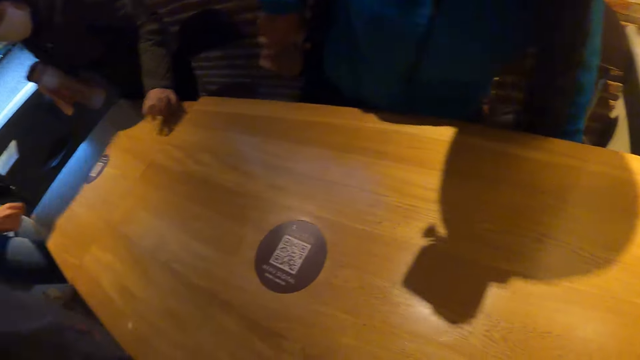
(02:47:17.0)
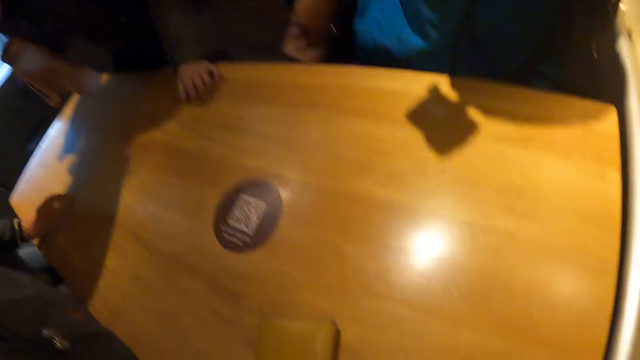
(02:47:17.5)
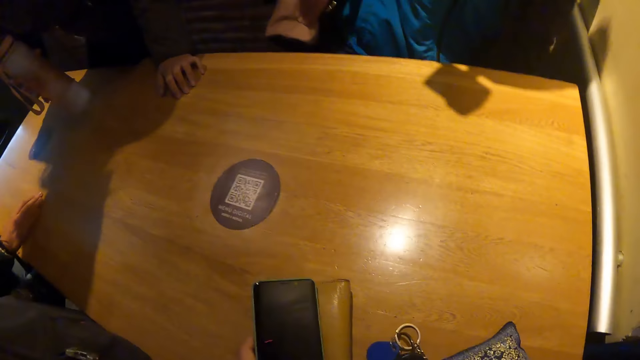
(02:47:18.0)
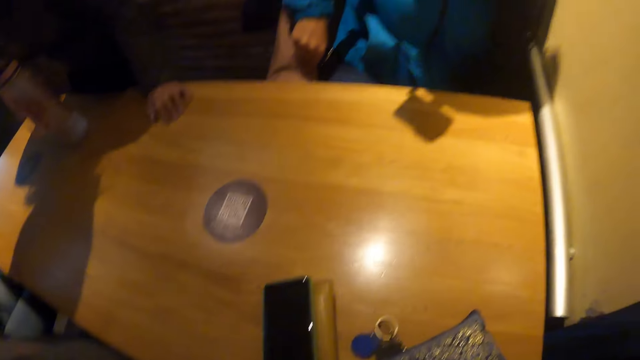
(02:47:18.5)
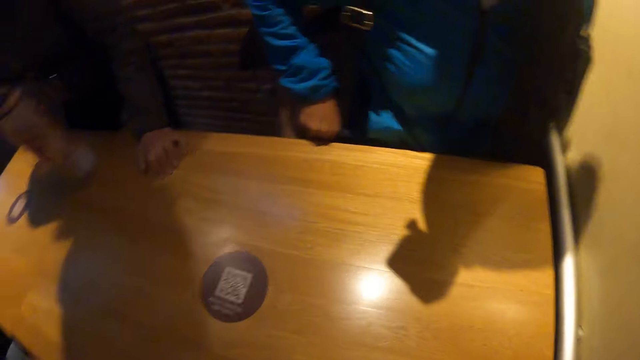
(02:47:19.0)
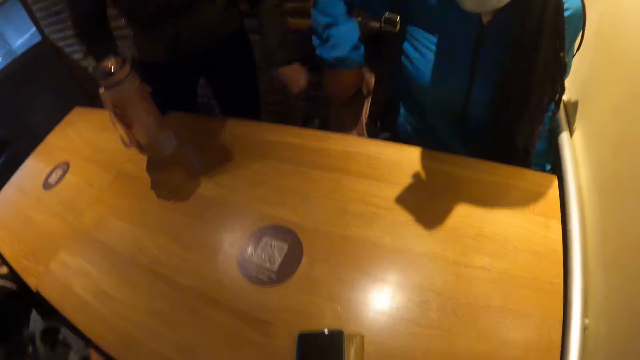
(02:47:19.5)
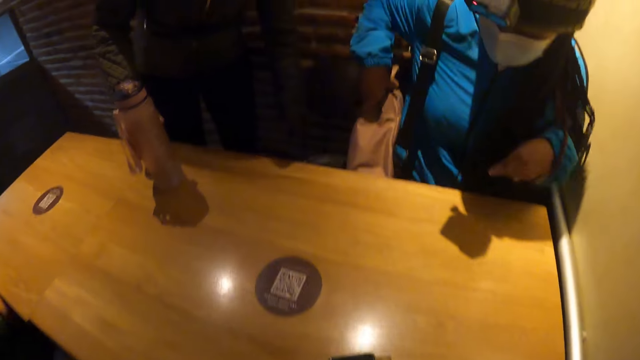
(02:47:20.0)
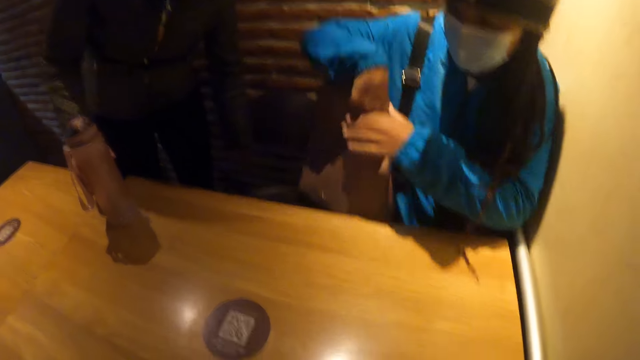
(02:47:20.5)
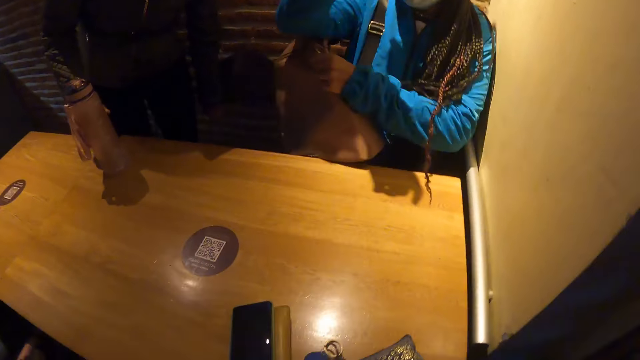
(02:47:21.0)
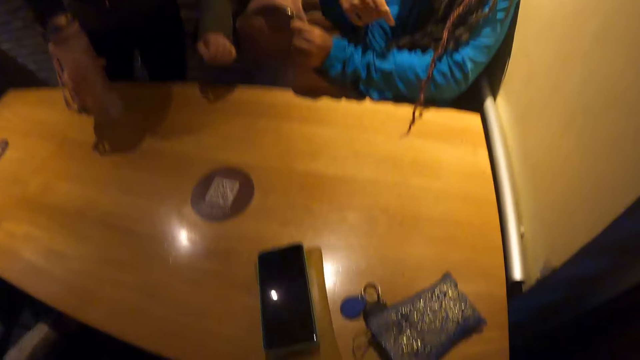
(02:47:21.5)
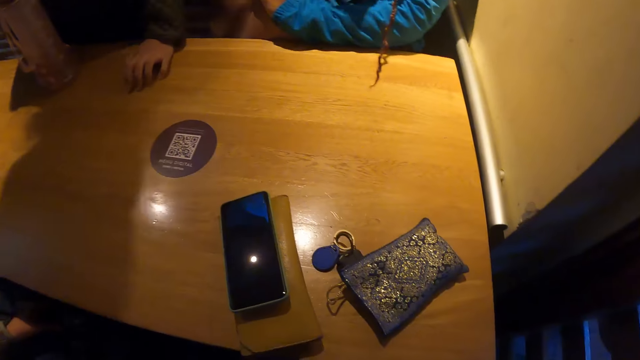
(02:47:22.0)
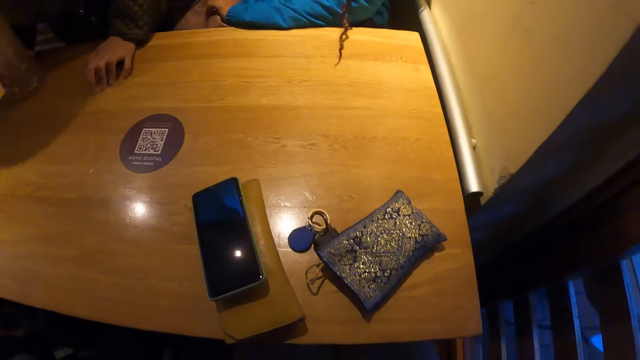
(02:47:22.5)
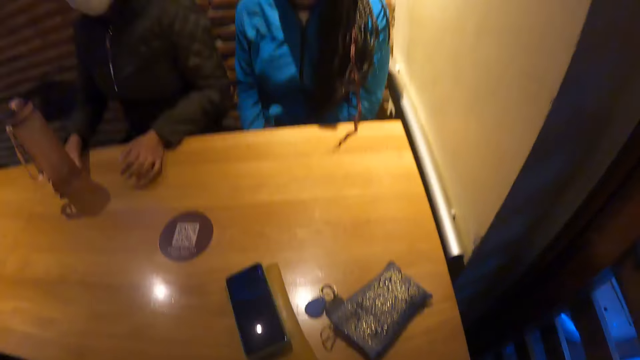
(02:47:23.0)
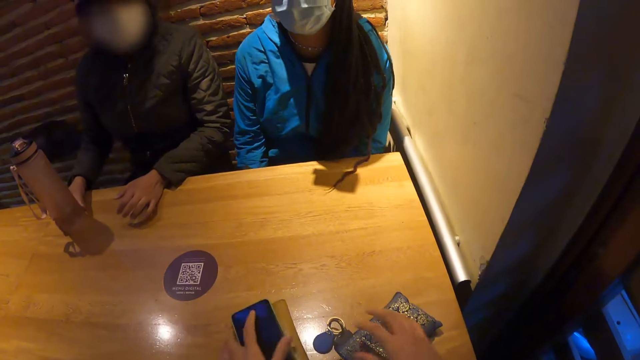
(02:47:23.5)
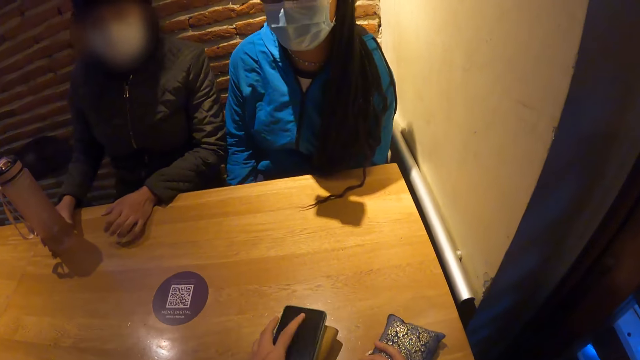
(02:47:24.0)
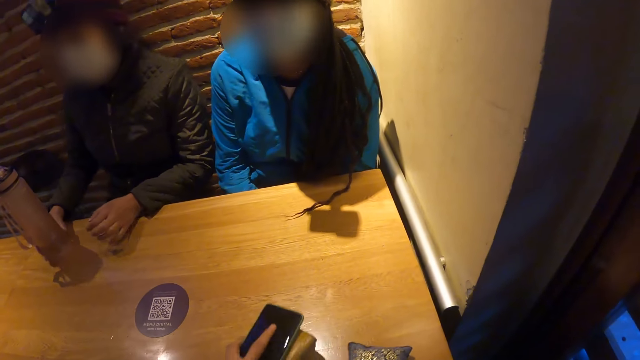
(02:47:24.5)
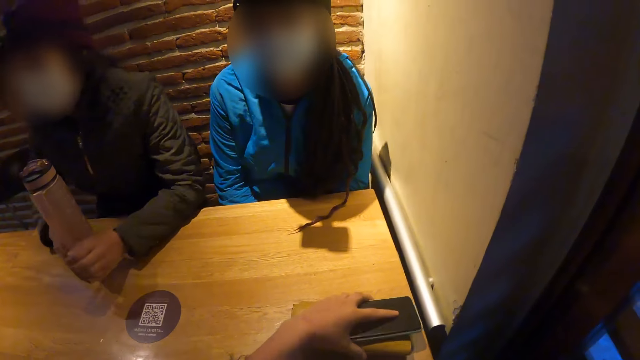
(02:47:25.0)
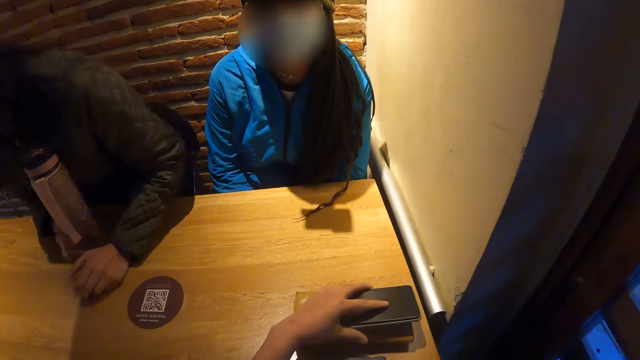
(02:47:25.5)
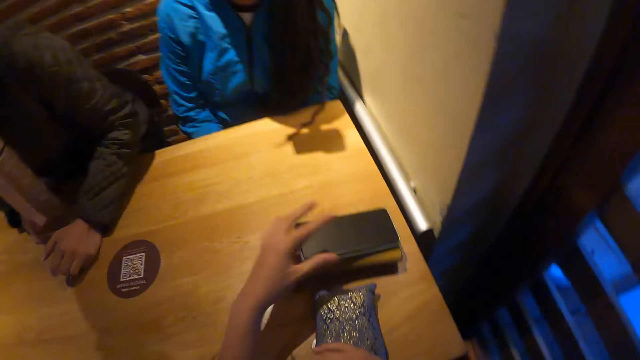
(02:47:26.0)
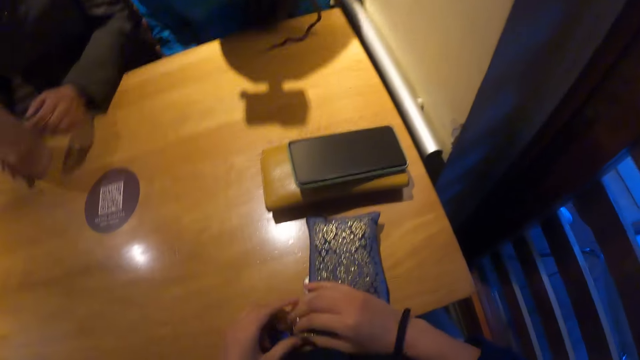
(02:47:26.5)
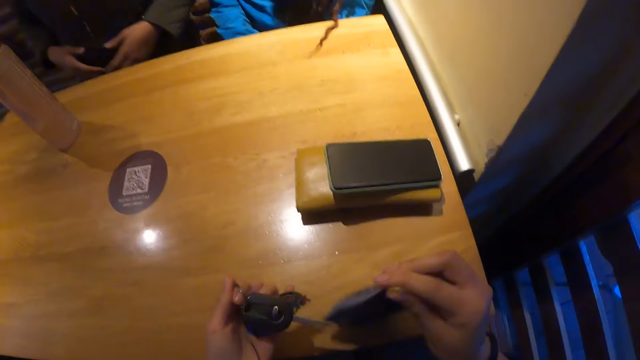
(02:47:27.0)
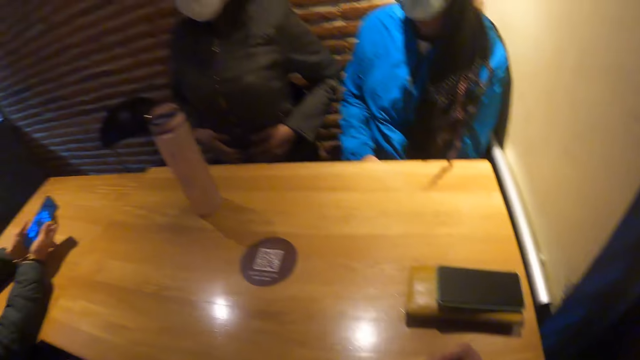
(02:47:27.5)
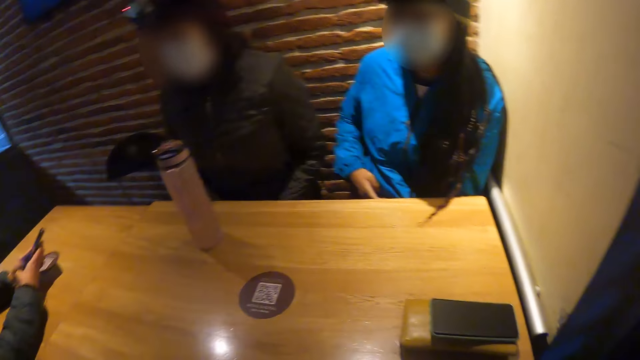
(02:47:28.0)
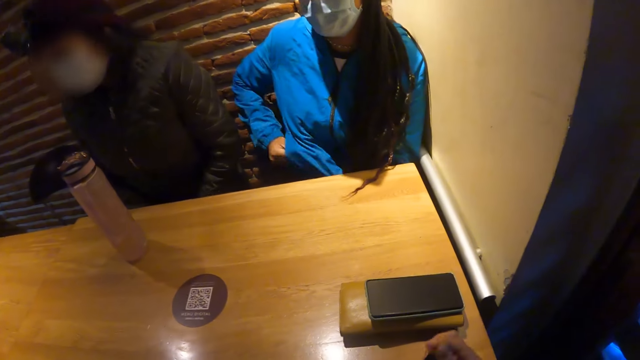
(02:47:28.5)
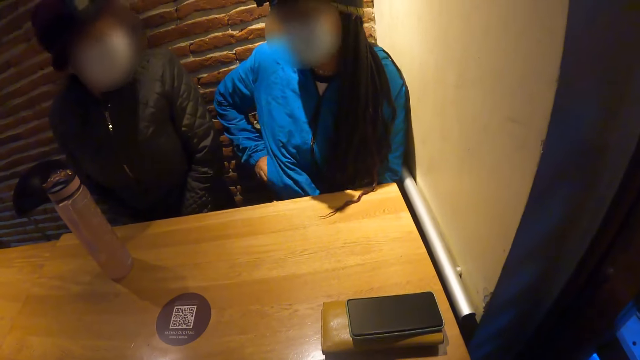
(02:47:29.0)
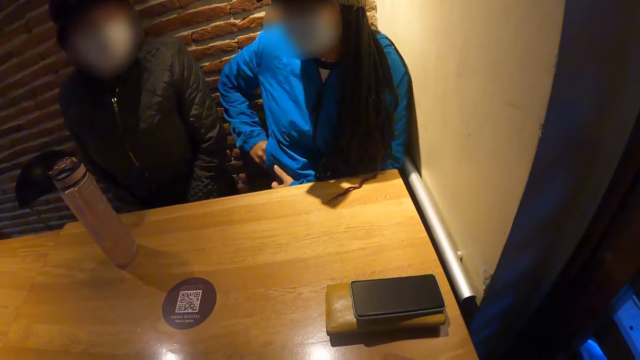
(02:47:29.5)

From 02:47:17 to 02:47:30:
The woman places her left hand on the table. Another woman sits on the chair. A third woman places her right hand on the table and sits on a chair. The camera wearer places the phone on the brown purse on the table with her left hand. The first woman places the bottle on the table with her right hand and touches the chair with her left hand. The second woman removes a bag from her shoulder with her left hand. The first woman places her hand on the table and sits on the chair. The camera wearer moves the phone and brown wallet on the table with her left hand. She moves the blue wallet on the table with her right hand. She lifts the phone and brown wallet from the table with her left hand, and places the phone and brown wallet on the table with her left hand. She lifts a bunch of car keys from the table with her left hand. She lifts the blue wallet from the table with her right hand. The third woman presses a phone with both hands on the table. The second woman removes a phone from the pouch in her jacket.

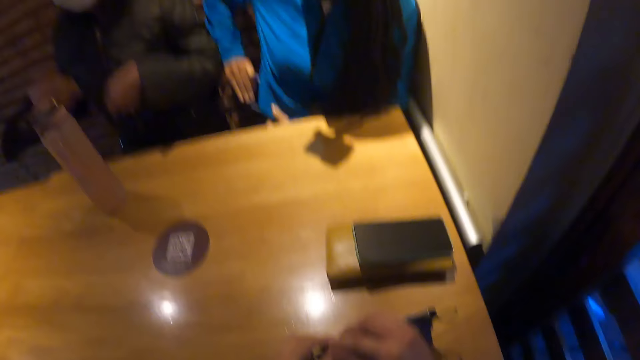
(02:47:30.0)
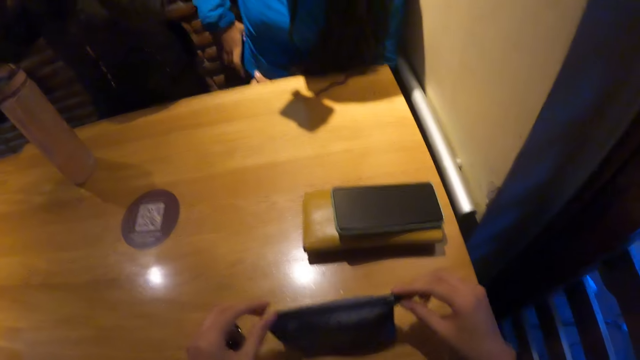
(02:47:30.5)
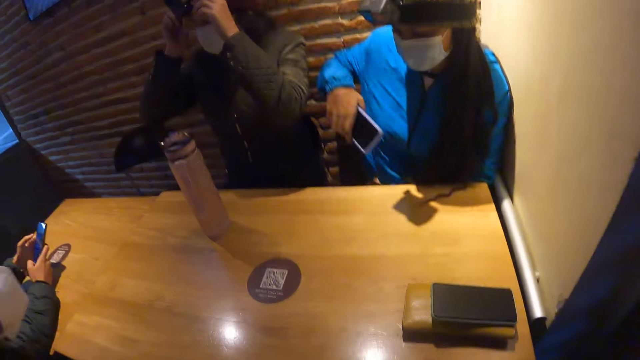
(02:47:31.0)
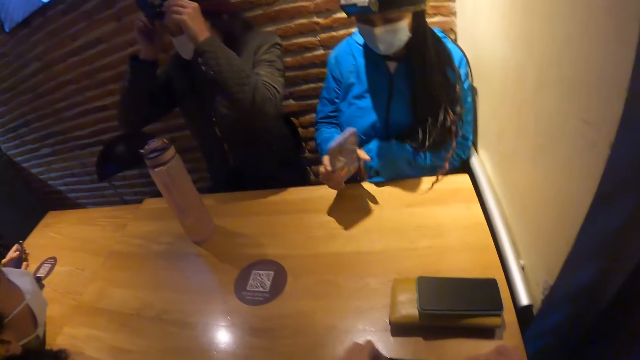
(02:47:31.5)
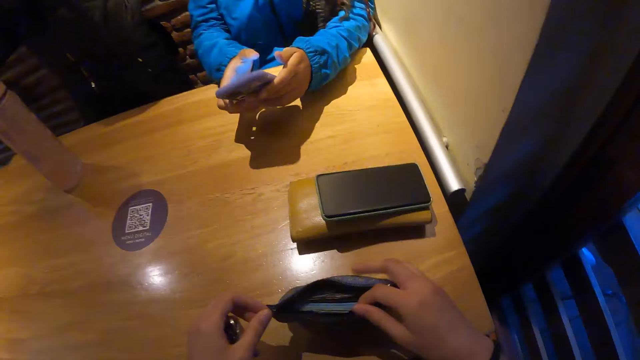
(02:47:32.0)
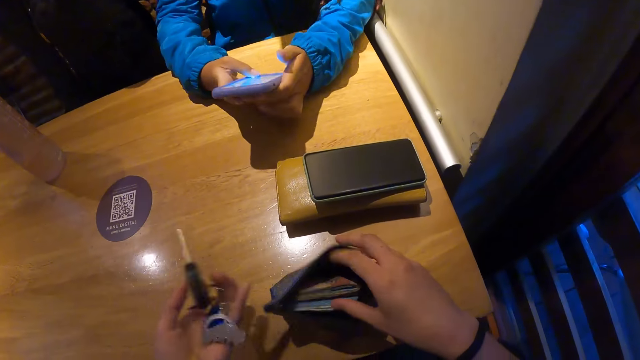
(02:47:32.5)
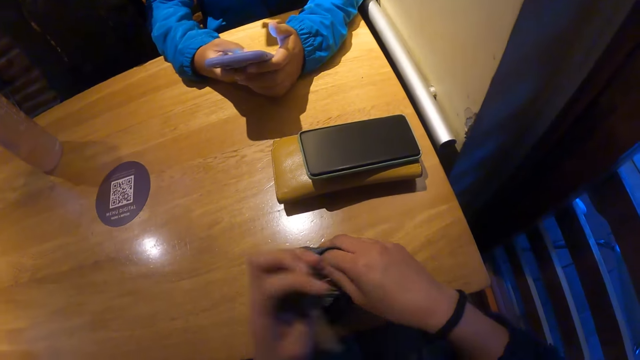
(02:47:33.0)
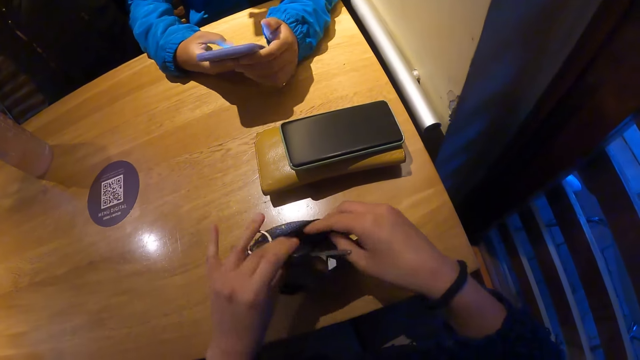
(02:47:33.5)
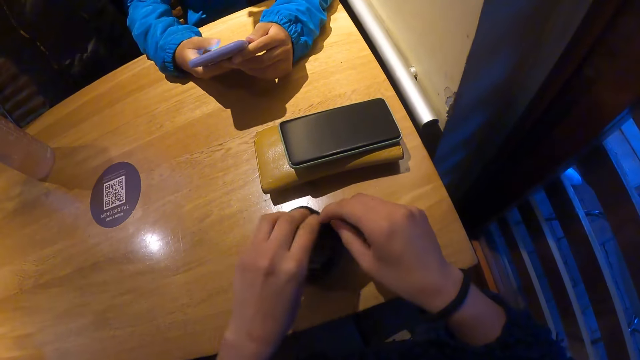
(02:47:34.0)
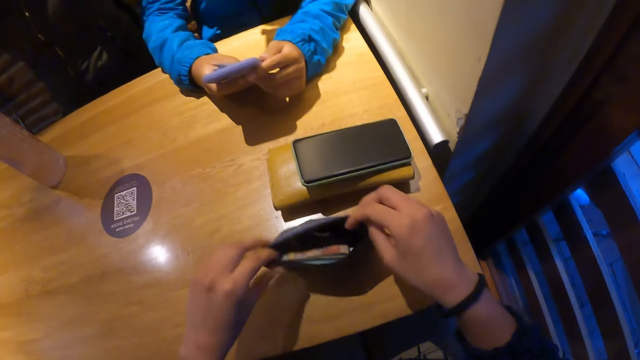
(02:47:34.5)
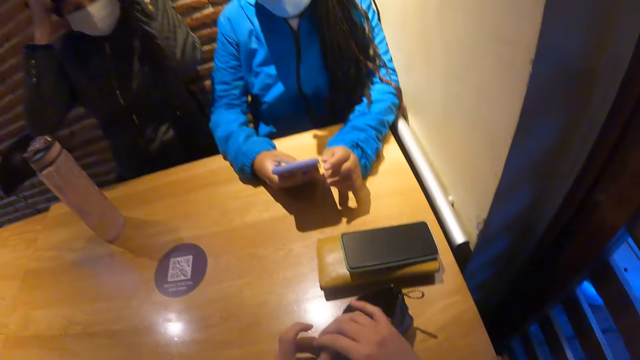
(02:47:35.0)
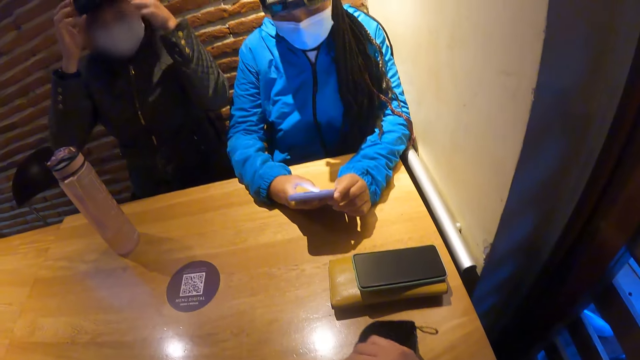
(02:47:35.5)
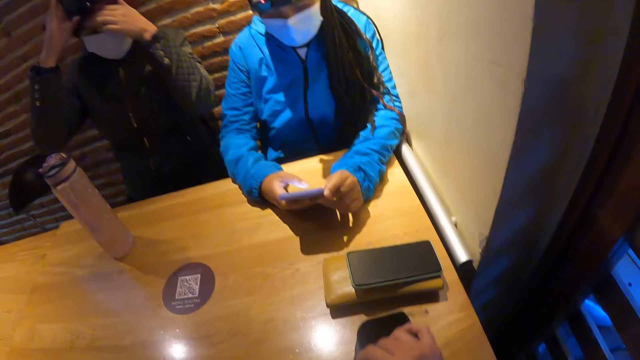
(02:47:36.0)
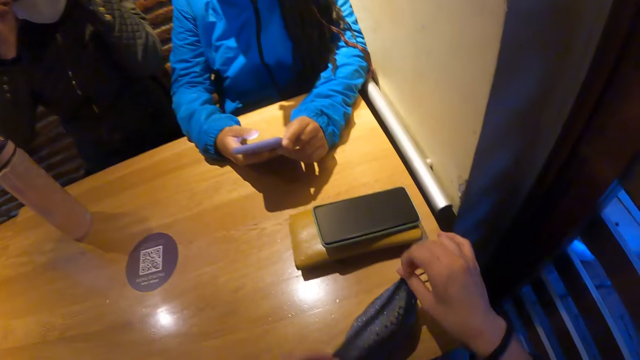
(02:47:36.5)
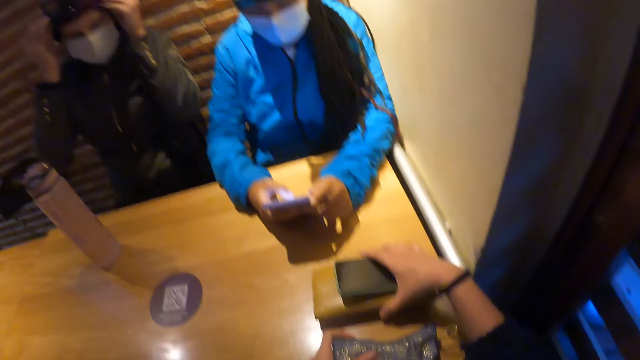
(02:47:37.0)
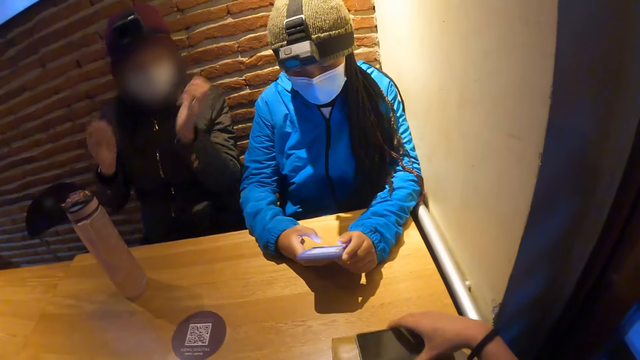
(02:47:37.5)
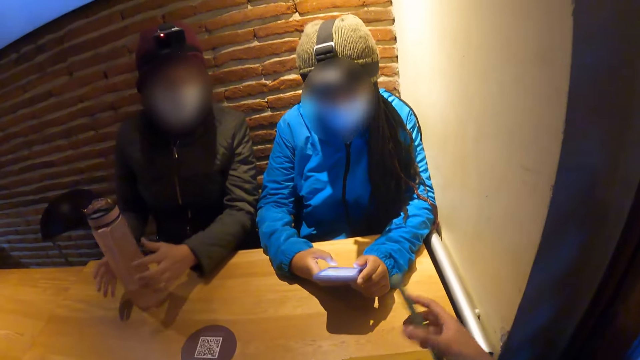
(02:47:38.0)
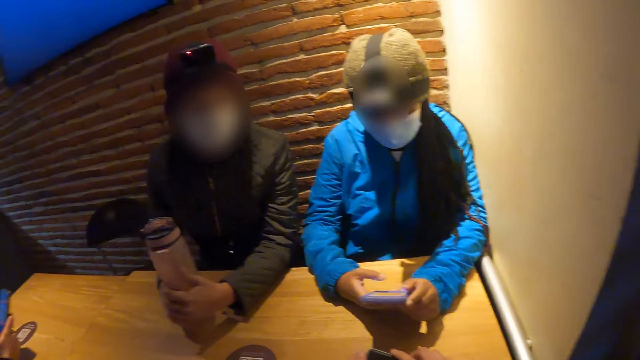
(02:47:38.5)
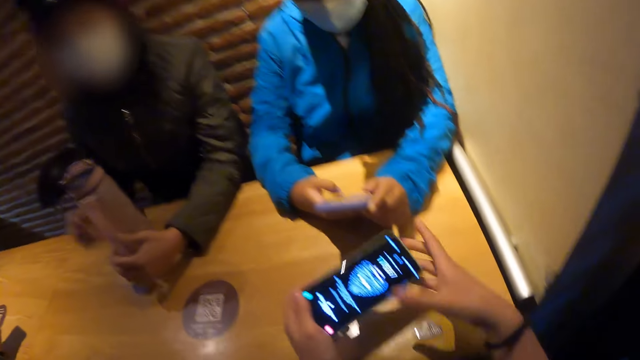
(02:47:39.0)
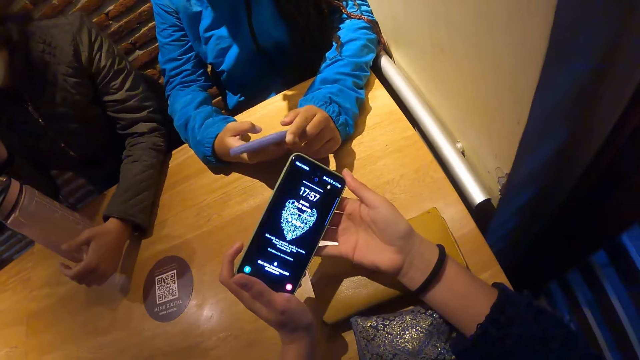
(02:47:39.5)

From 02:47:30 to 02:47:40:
The camera wearer unzips the blue purse on the table with her right hand. A woman adjusts a head gear on her head with both hands. Another woman presses the phone with both hands. The camera wearer places the bunch of keys in the blue wallet or small bag with her left hand. She zips the blue wallet with her right hand. She moves the brown wallet and phone on the table with her right hand. She puts the small bag aside. She picks up the phone from the brown wallet with her right hand. The first woman holds the water bottle on the table with both hands. The camera wearer holds the phone with both hands. Another woman presses the phone with her right hand. The camera wearer uses her phone.
